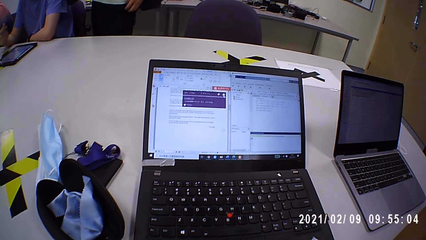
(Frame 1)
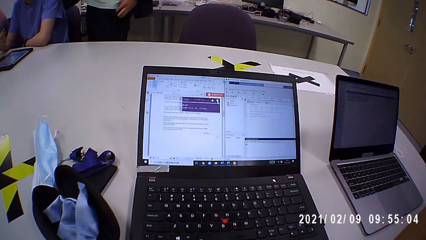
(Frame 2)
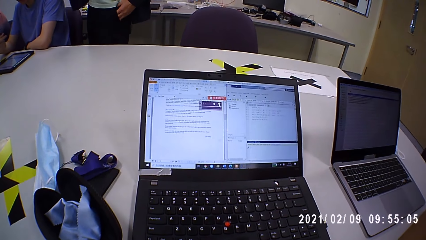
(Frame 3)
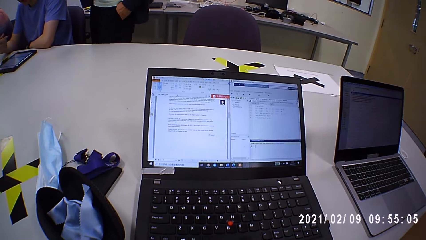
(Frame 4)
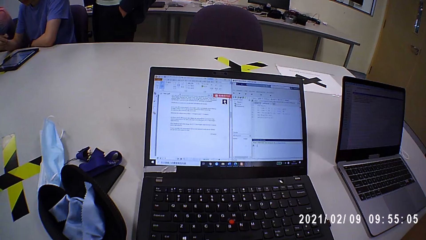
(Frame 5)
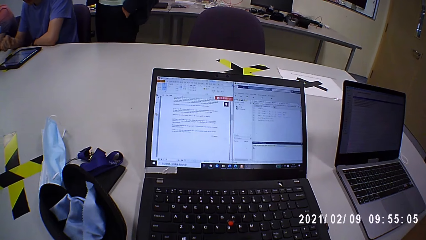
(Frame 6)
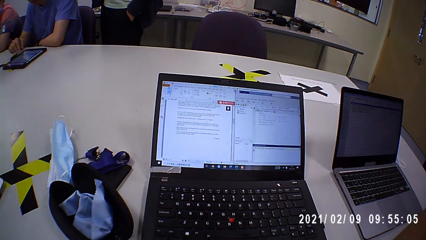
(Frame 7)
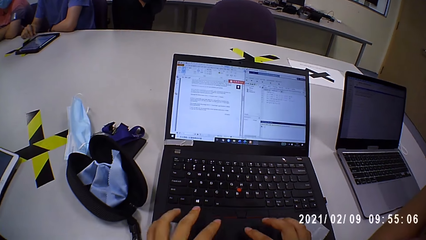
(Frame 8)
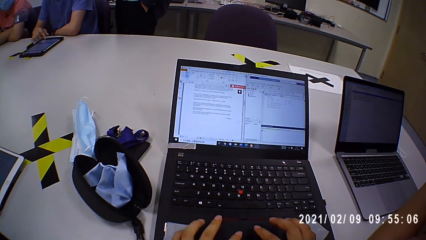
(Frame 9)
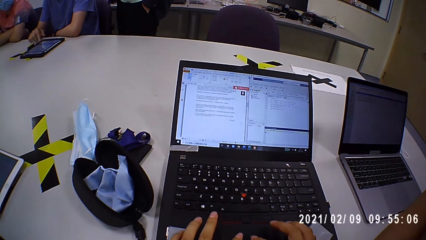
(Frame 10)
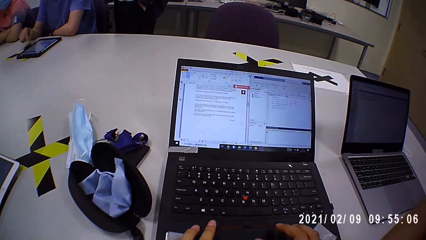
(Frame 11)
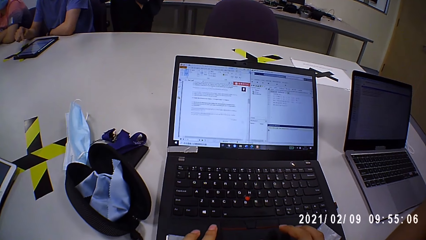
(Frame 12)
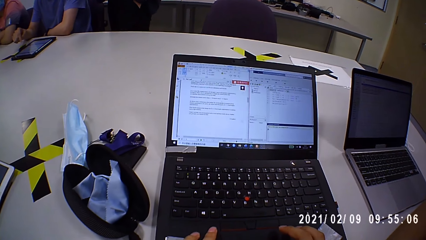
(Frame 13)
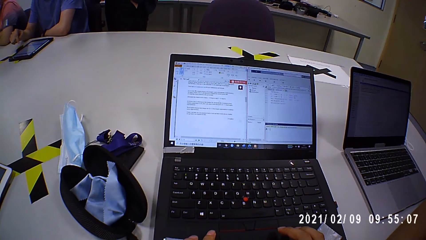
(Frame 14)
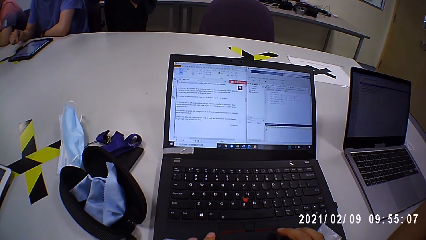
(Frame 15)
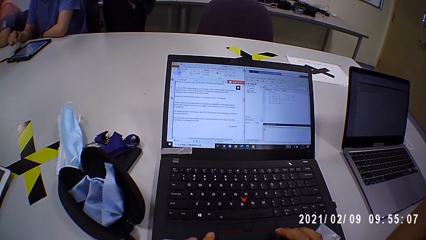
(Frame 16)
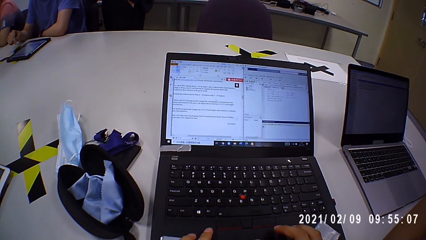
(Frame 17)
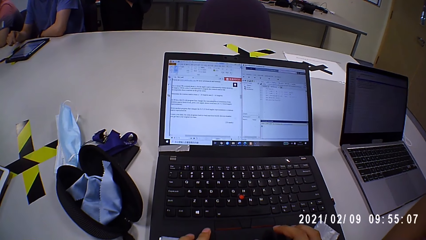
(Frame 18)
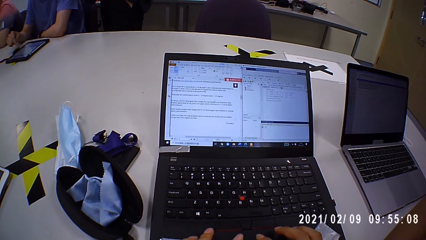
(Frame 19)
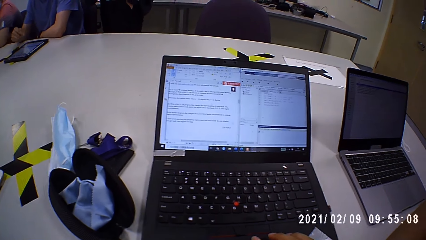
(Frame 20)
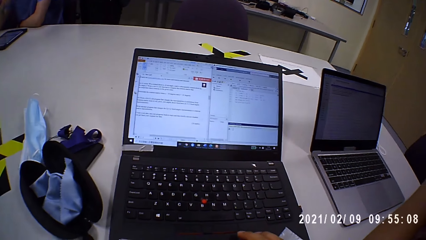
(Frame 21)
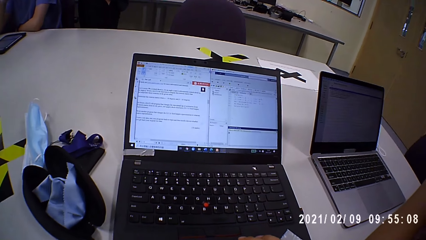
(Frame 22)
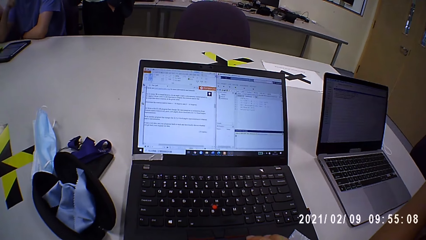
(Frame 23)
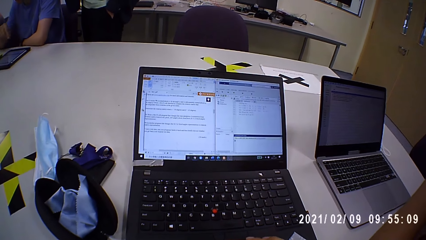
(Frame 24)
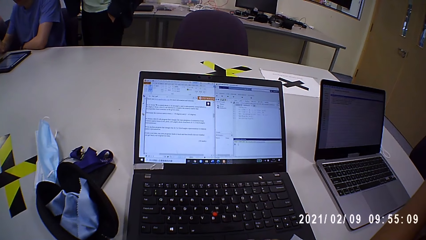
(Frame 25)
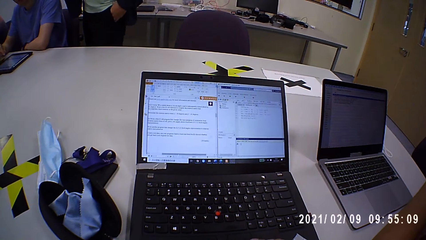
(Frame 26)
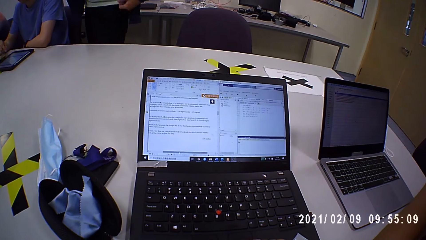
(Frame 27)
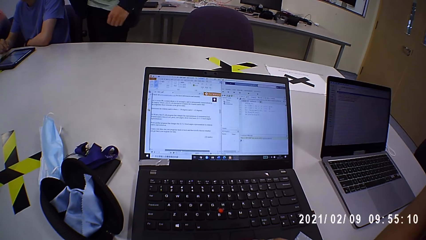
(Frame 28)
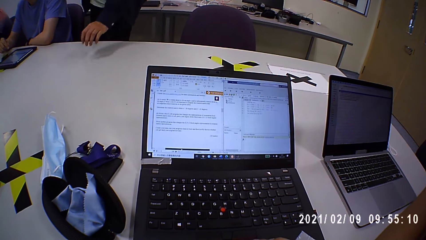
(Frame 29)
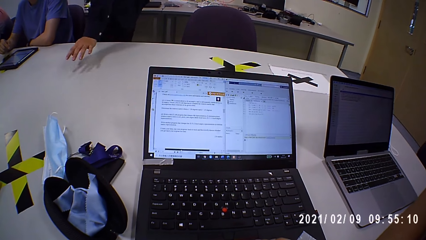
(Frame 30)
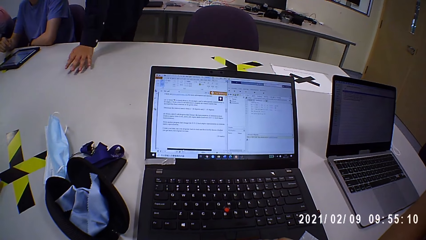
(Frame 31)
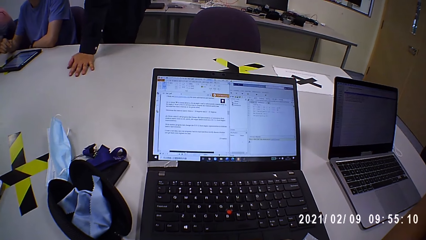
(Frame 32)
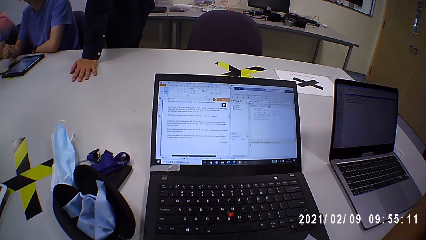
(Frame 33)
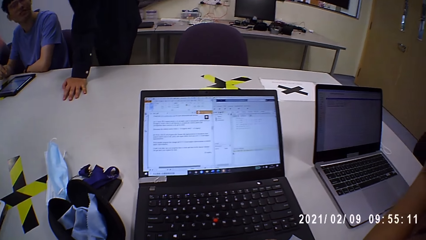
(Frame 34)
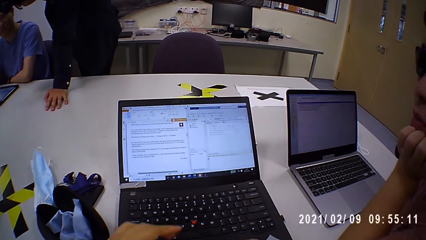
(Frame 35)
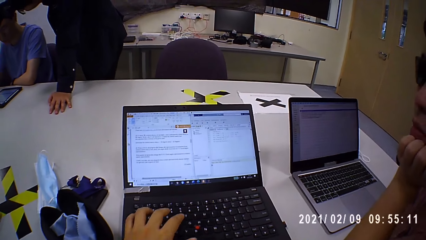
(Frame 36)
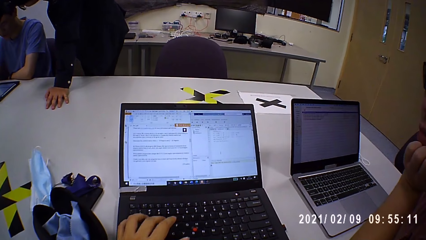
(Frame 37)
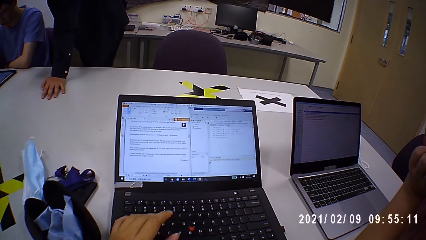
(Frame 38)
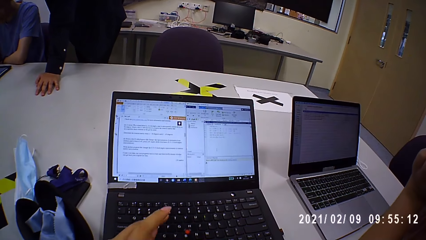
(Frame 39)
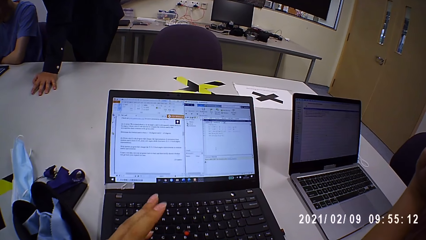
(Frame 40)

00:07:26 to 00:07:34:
The camera wearer types on the laptop.

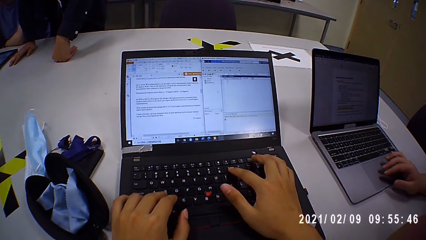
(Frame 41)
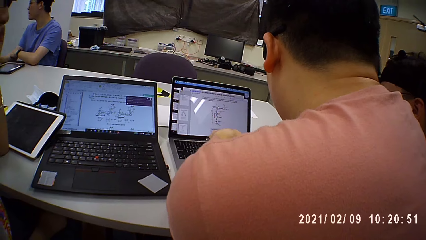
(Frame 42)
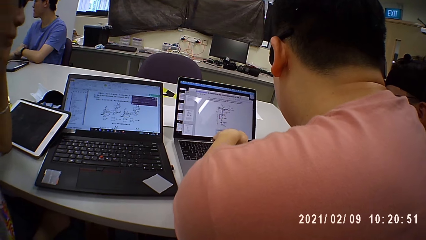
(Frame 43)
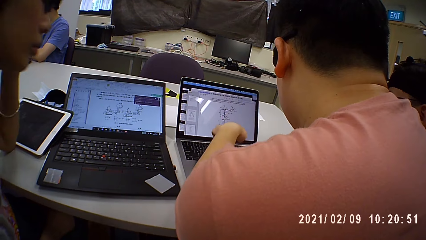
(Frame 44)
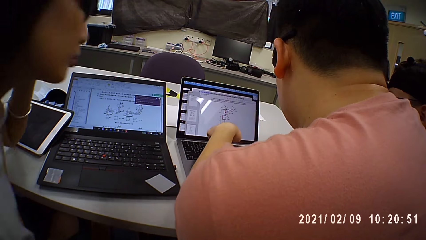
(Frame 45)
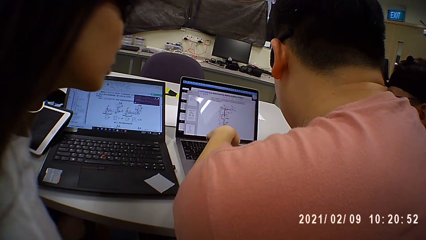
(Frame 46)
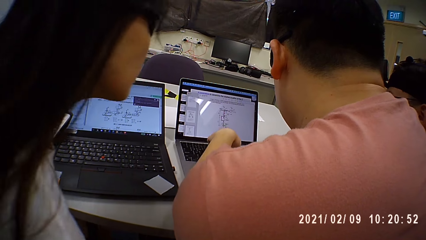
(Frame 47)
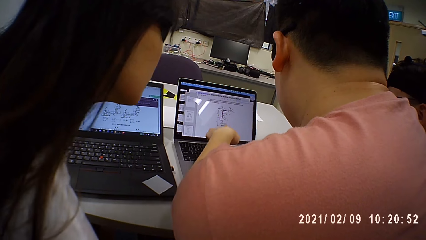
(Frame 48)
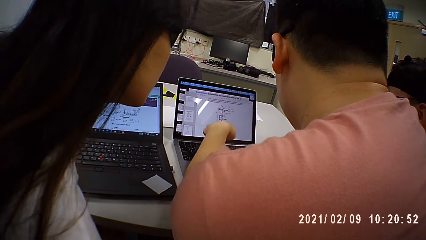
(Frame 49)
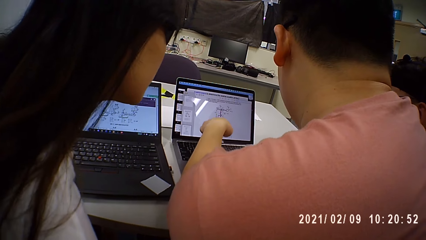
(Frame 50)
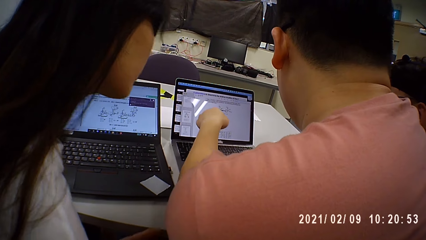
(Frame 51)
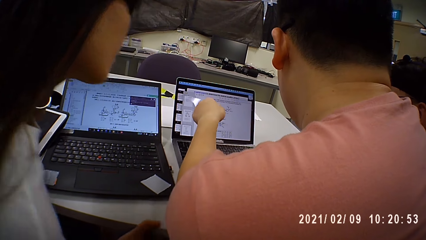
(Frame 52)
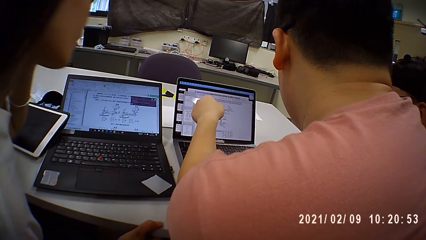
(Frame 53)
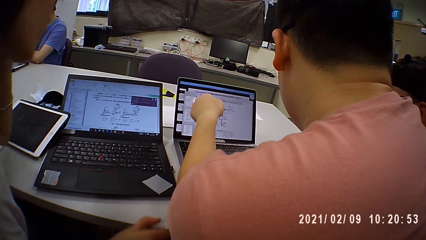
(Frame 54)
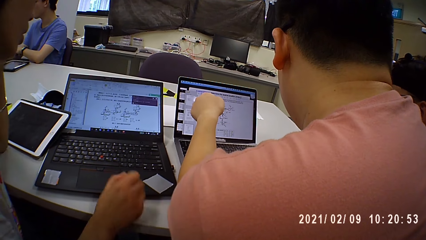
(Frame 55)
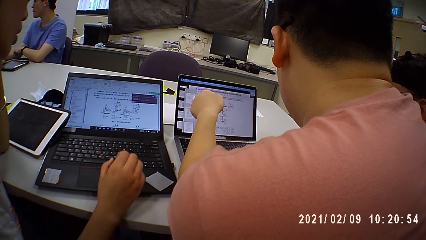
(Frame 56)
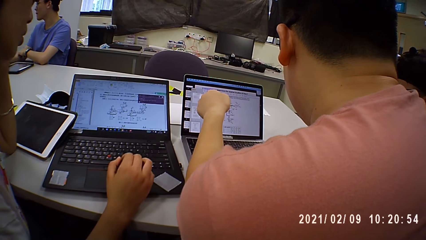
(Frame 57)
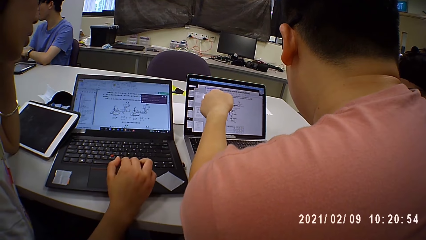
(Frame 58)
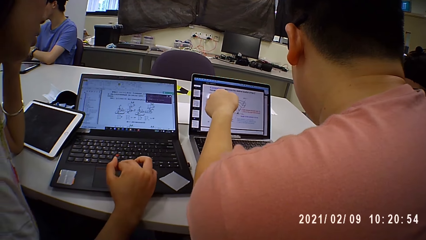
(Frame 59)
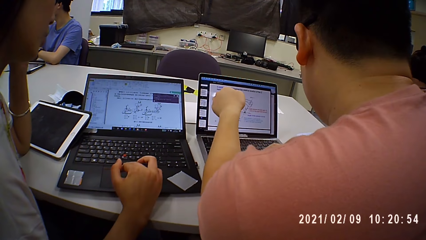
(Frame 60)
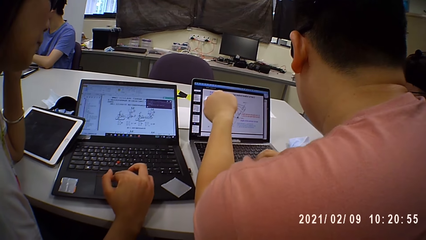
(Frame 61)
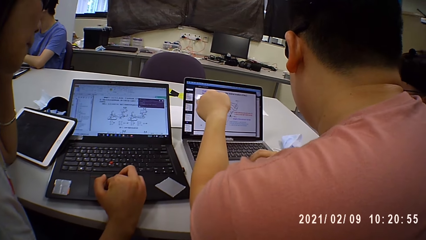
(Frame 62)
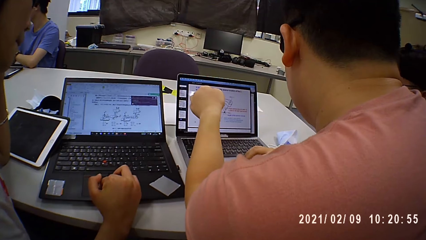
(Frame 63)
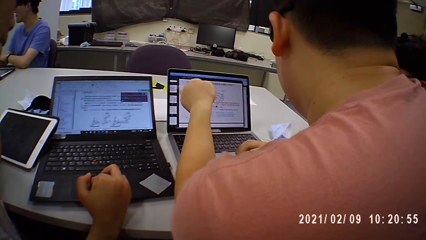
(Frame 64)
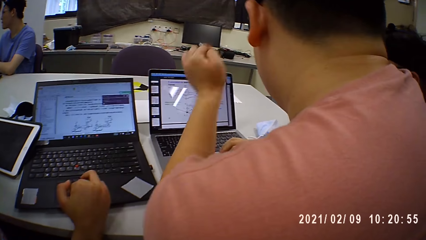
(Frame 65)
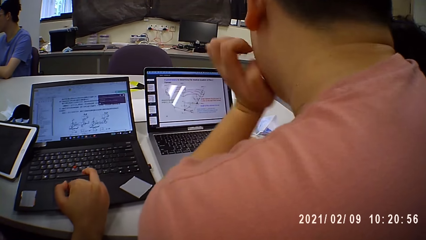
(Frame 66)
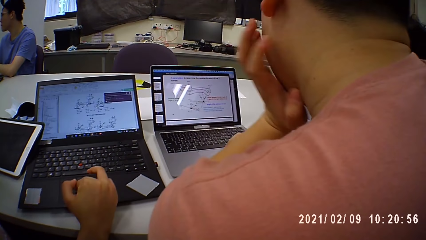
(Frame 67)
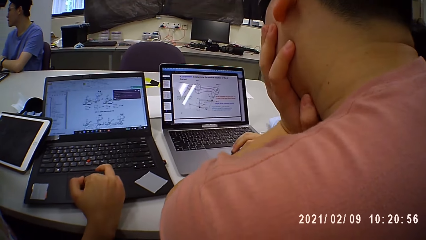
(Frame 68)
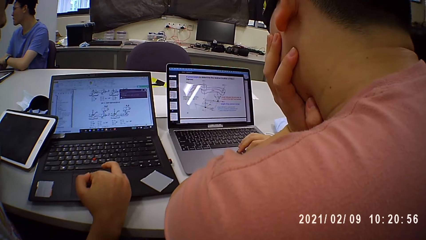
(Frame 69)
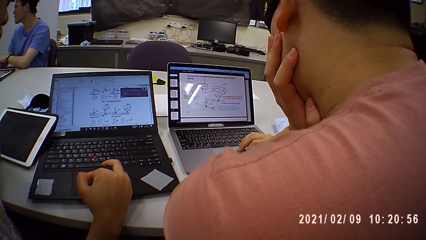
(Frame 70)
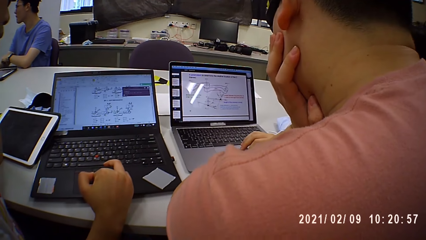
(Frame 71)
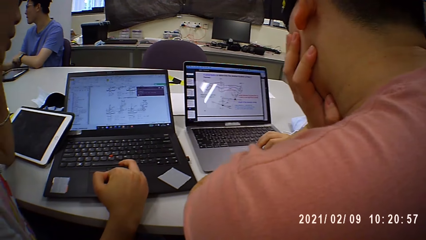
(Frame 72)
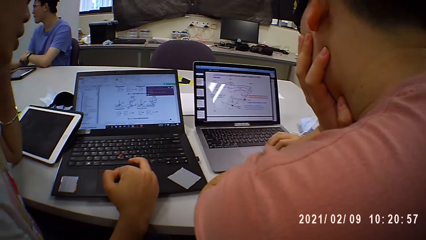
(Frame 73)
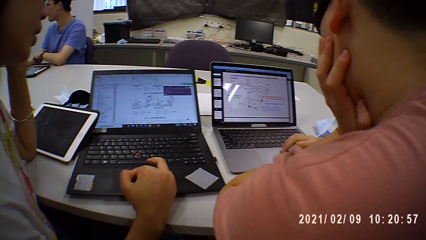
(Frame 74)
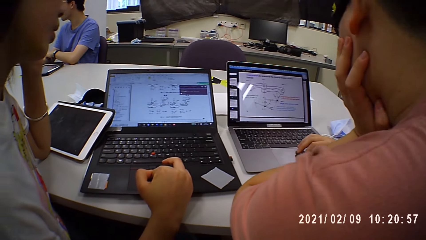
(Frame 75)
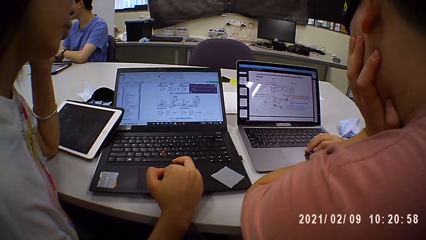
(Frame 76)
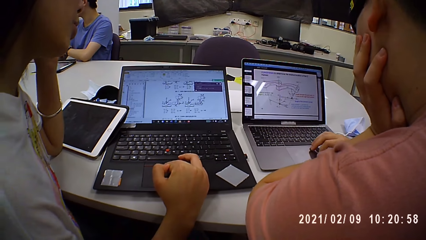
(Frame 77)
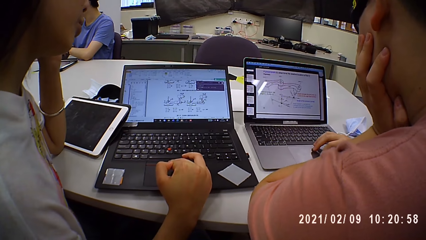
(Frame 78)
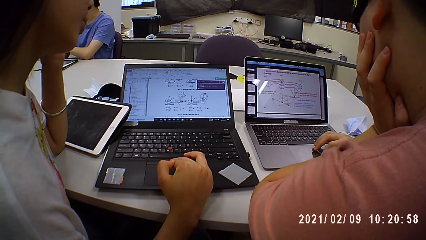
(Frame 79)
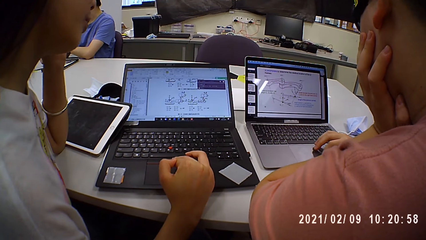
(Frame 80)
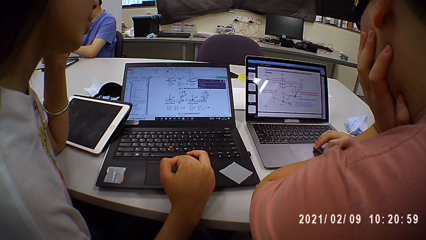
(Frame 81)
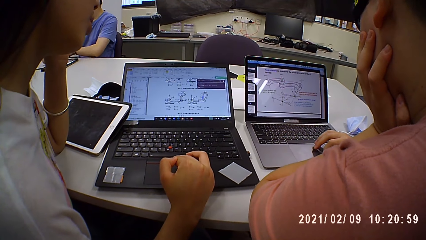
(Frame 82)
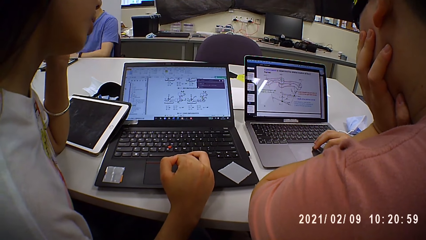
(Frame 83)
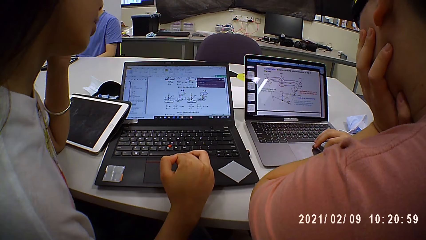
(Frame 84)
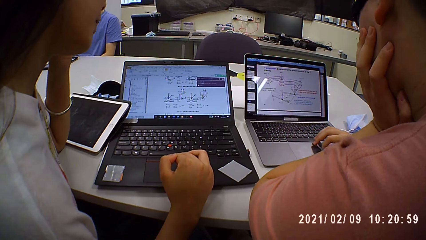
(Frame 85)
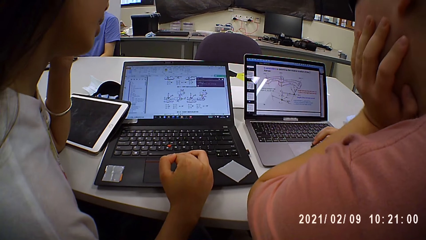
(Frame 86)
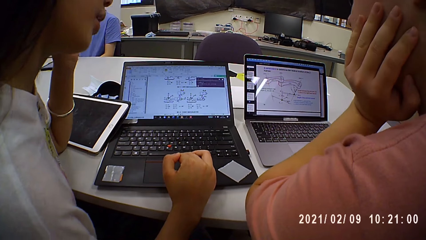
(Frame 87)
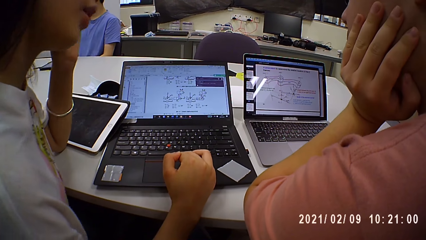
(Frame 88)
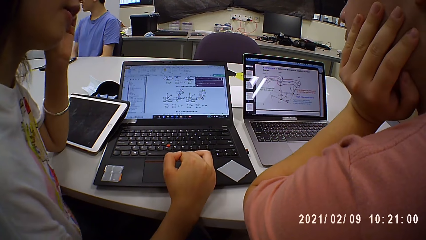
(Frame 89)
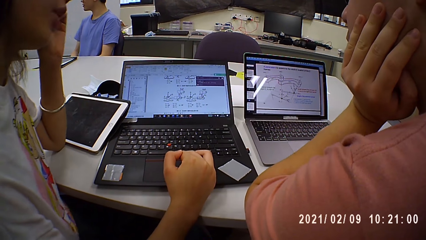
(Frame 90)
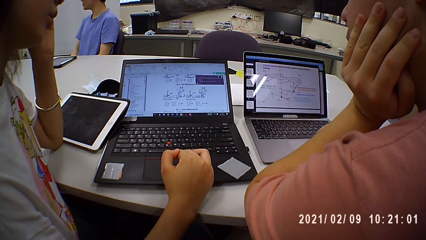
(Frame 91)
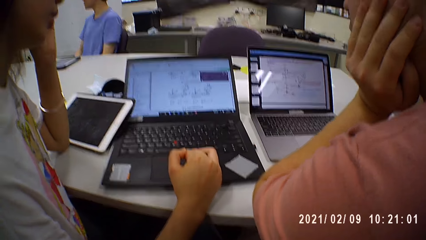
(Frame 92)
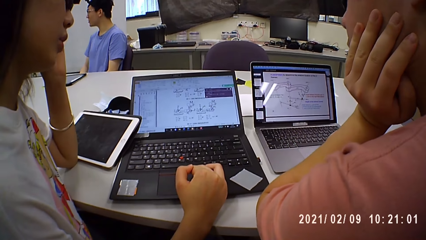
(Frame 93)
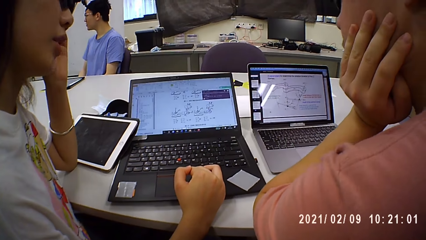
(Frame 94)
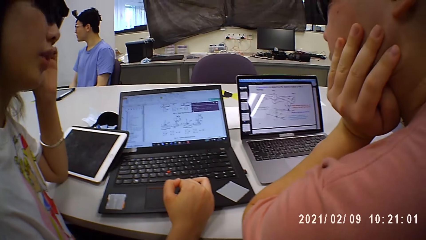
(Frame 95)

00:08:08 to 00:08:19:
A man operates a laptop. A woman with the man looks on the laptop. The woman operates the laptop and clicks on the laptop on the table.
